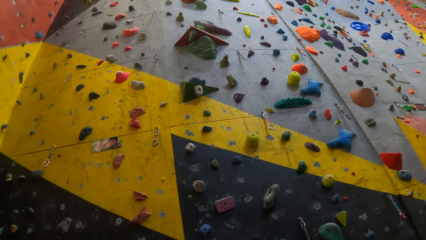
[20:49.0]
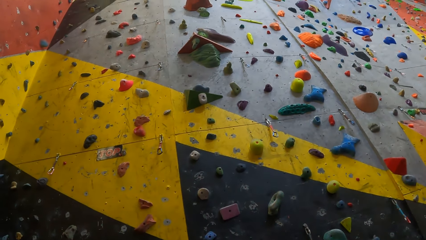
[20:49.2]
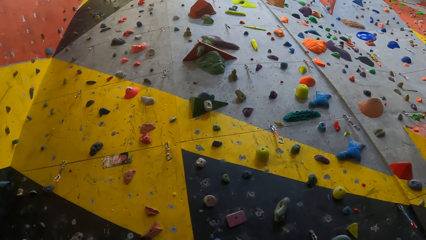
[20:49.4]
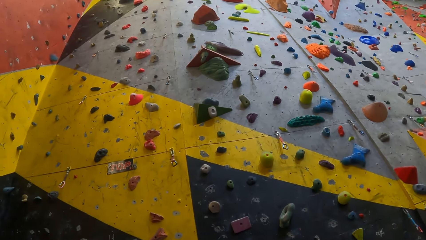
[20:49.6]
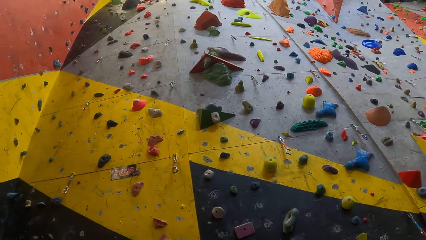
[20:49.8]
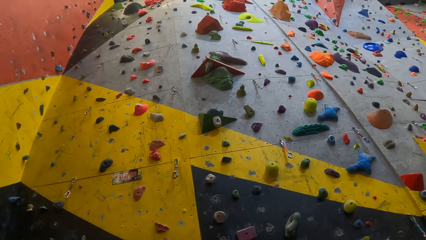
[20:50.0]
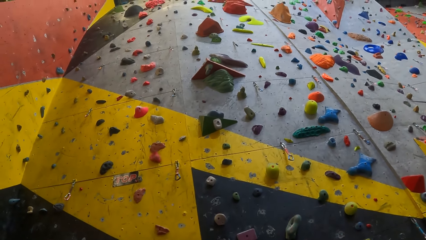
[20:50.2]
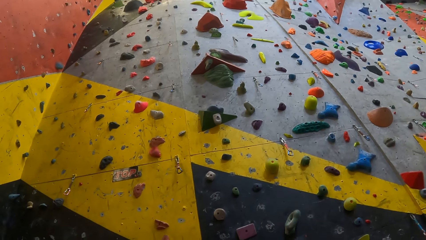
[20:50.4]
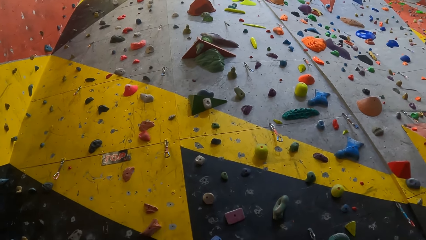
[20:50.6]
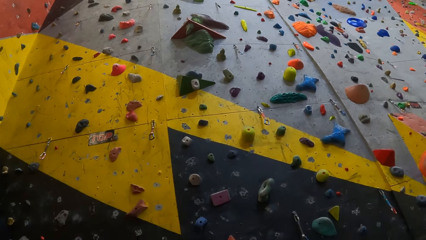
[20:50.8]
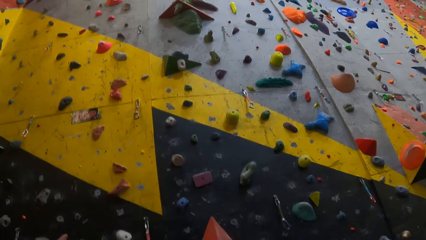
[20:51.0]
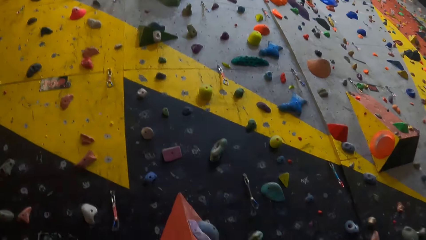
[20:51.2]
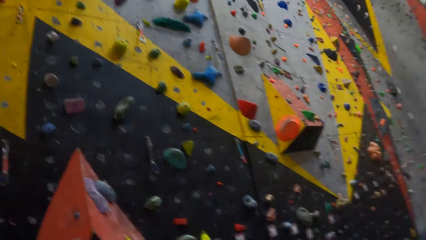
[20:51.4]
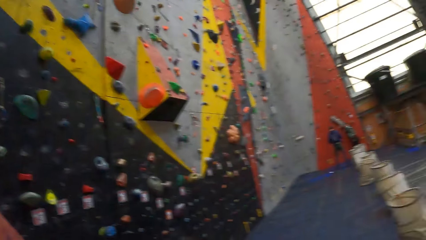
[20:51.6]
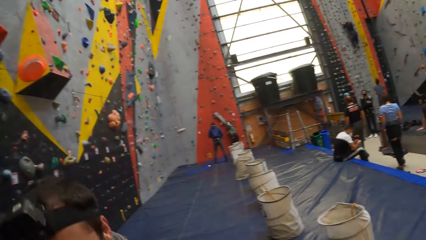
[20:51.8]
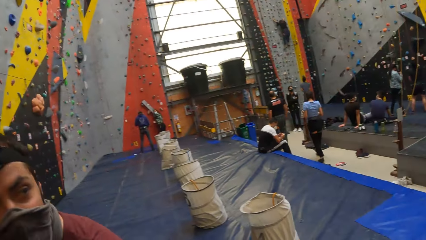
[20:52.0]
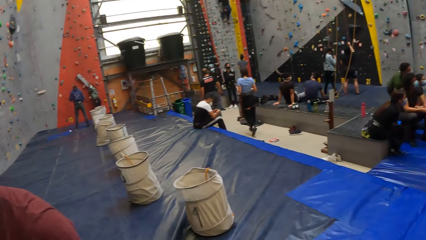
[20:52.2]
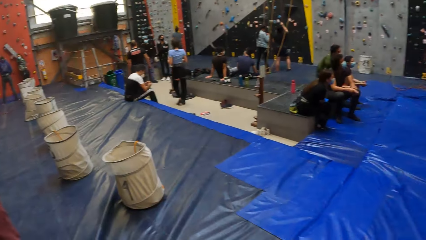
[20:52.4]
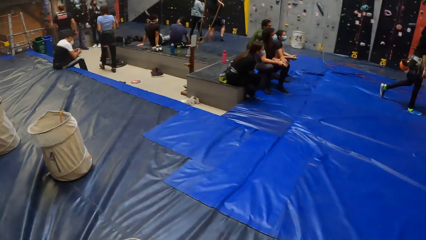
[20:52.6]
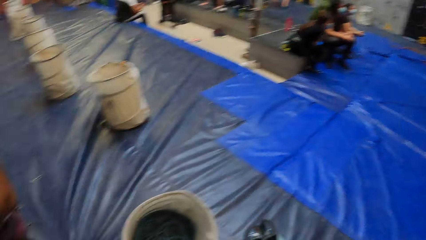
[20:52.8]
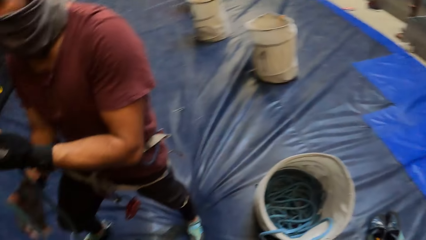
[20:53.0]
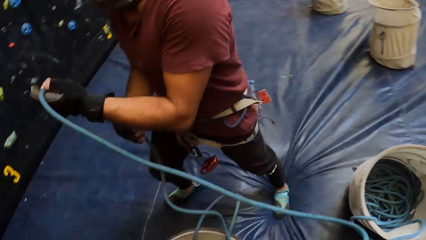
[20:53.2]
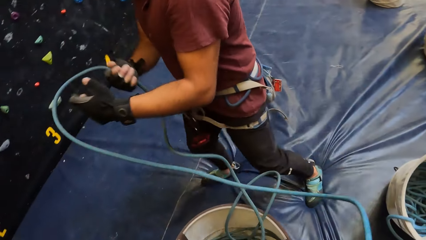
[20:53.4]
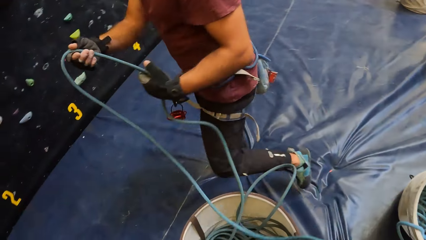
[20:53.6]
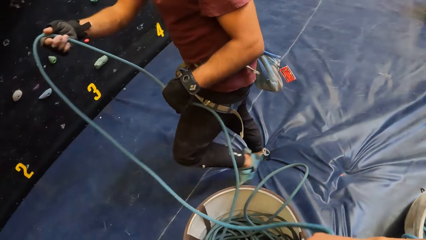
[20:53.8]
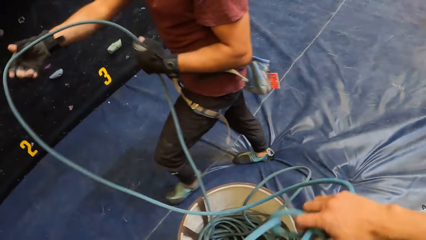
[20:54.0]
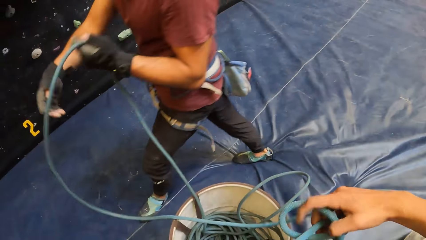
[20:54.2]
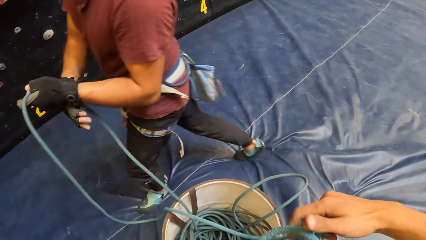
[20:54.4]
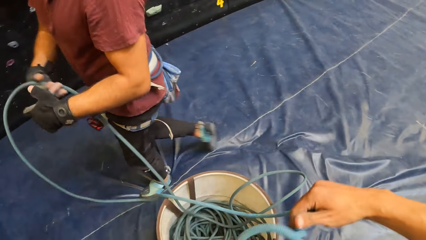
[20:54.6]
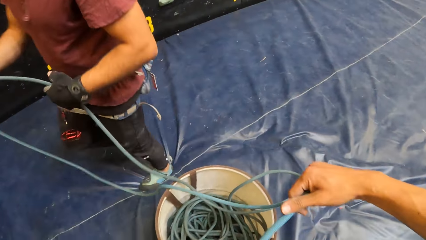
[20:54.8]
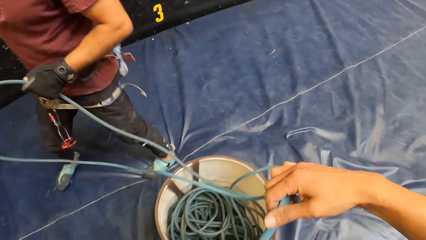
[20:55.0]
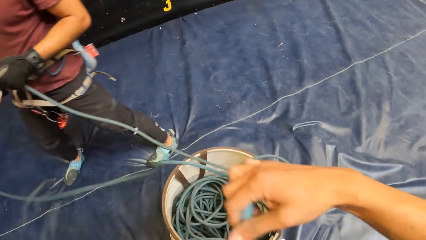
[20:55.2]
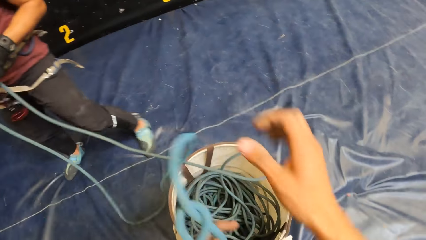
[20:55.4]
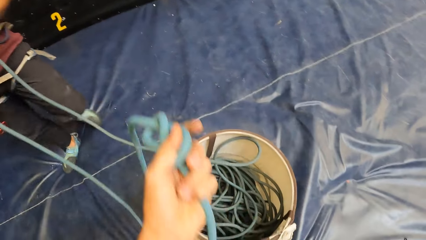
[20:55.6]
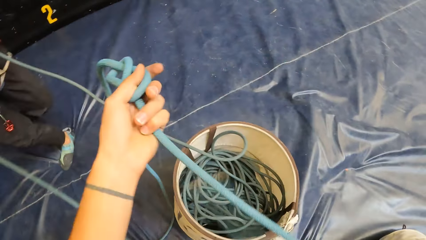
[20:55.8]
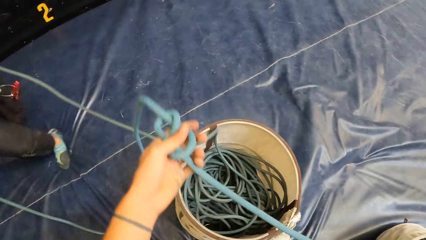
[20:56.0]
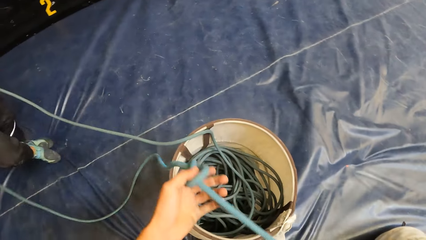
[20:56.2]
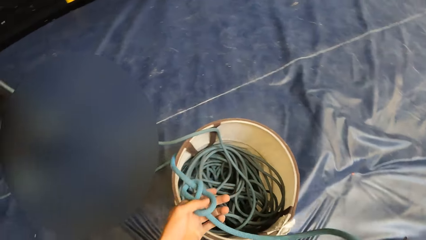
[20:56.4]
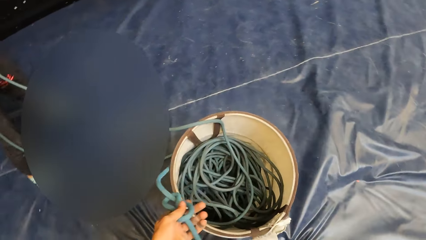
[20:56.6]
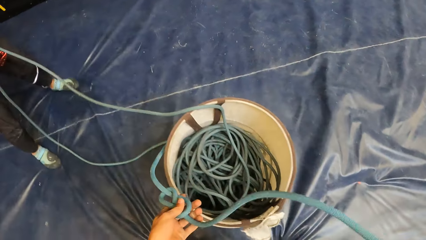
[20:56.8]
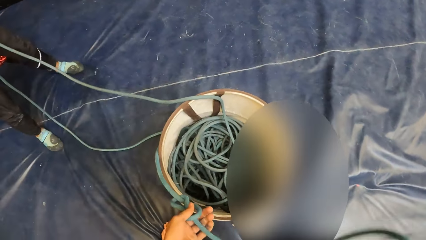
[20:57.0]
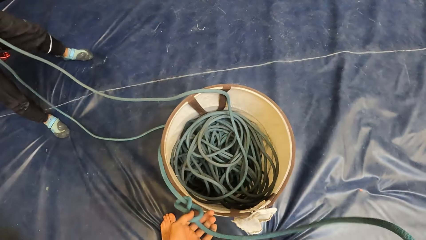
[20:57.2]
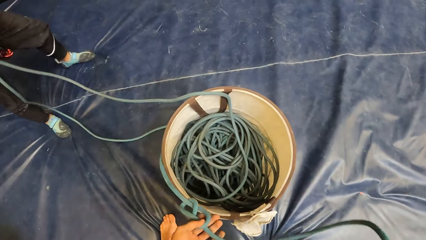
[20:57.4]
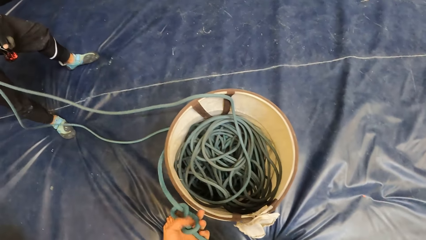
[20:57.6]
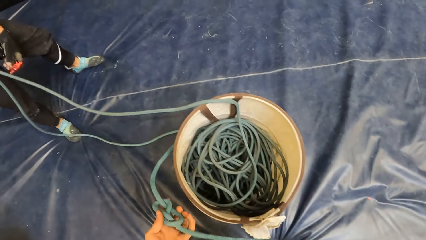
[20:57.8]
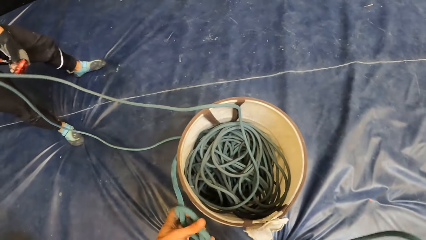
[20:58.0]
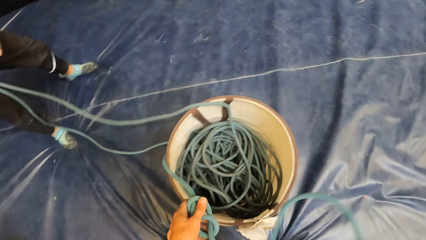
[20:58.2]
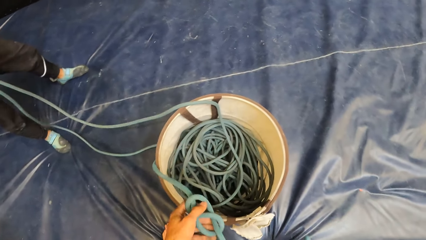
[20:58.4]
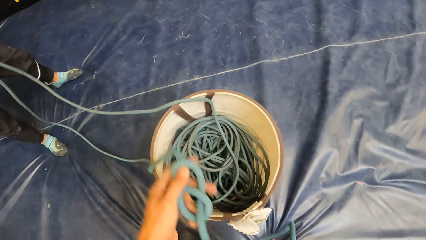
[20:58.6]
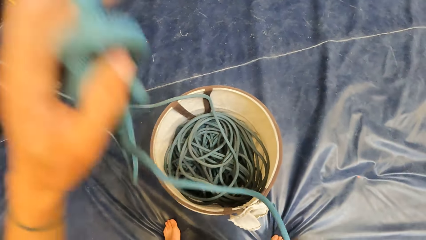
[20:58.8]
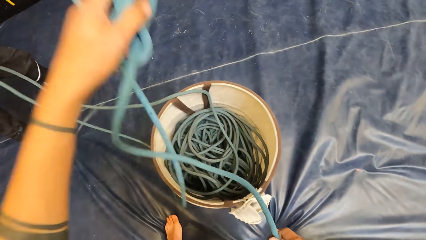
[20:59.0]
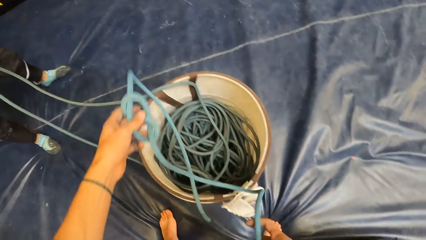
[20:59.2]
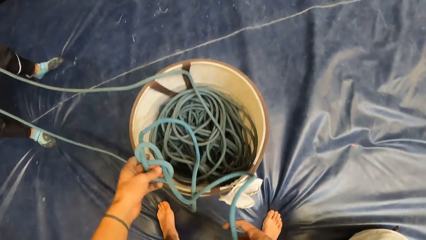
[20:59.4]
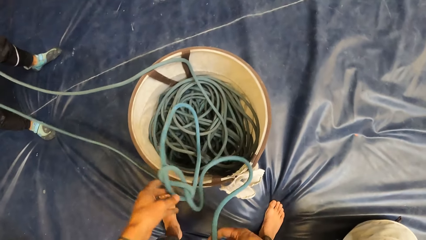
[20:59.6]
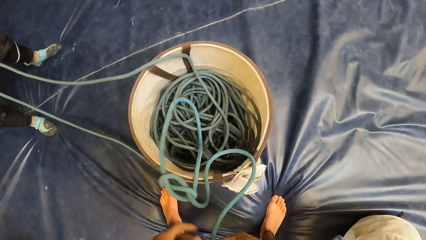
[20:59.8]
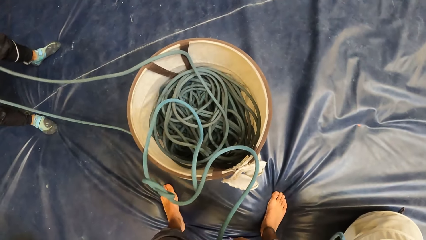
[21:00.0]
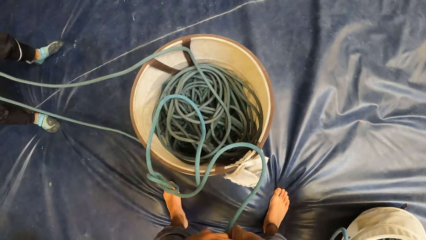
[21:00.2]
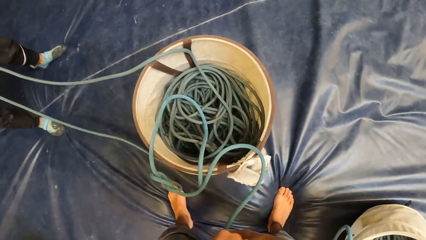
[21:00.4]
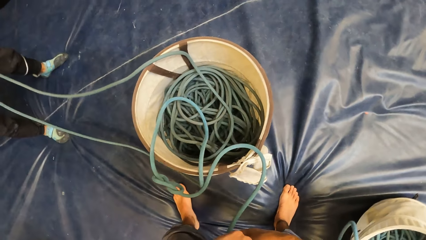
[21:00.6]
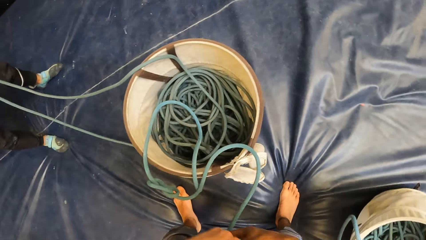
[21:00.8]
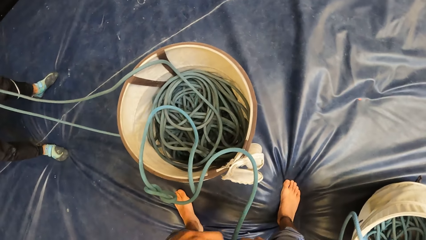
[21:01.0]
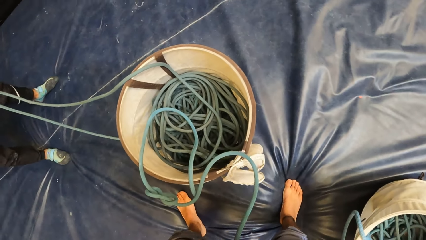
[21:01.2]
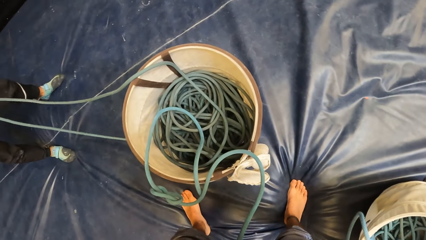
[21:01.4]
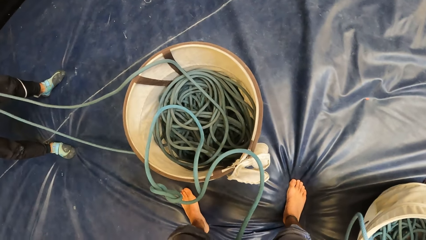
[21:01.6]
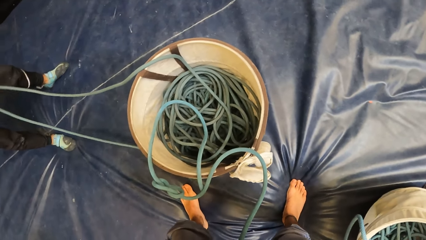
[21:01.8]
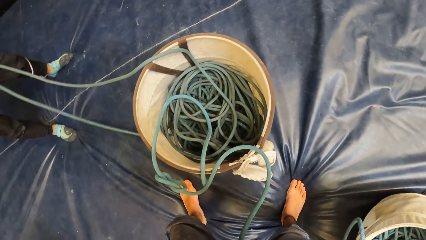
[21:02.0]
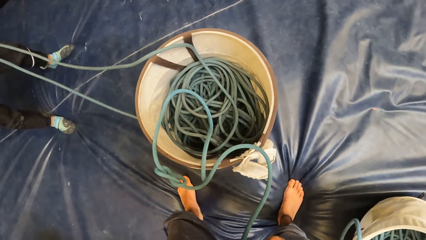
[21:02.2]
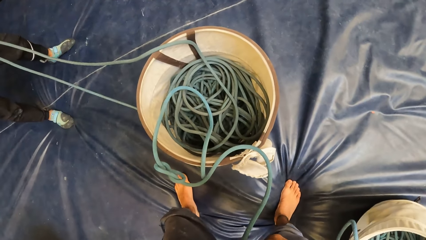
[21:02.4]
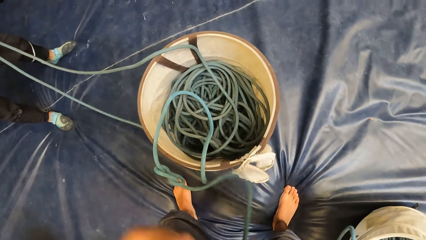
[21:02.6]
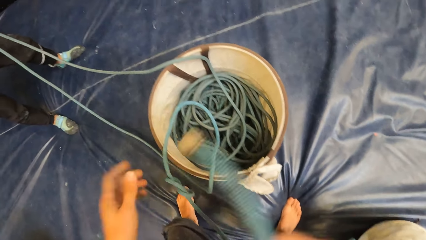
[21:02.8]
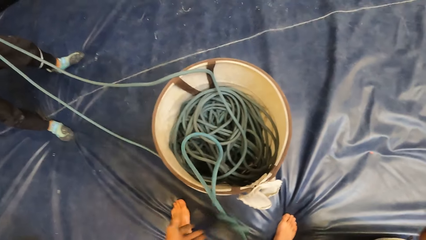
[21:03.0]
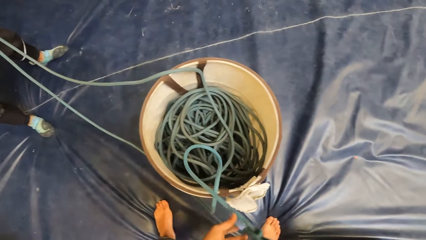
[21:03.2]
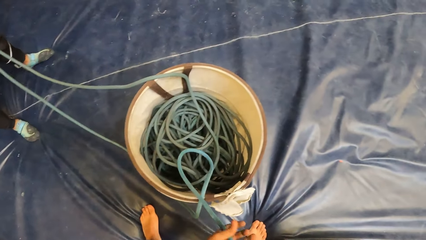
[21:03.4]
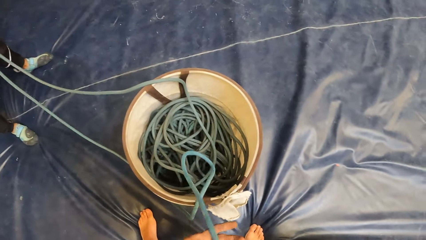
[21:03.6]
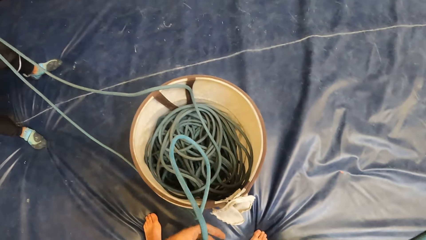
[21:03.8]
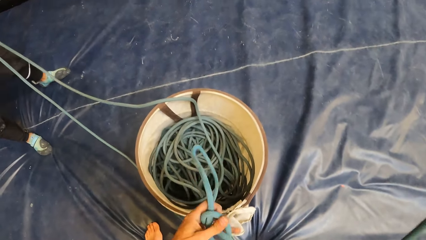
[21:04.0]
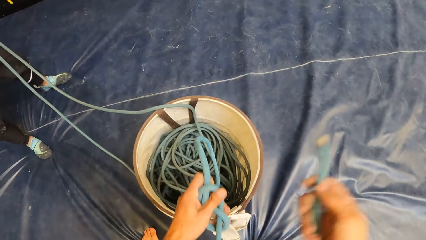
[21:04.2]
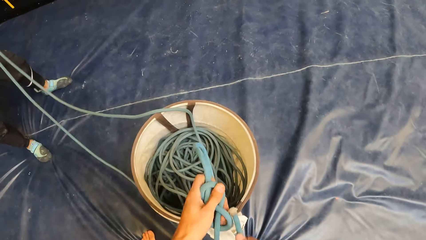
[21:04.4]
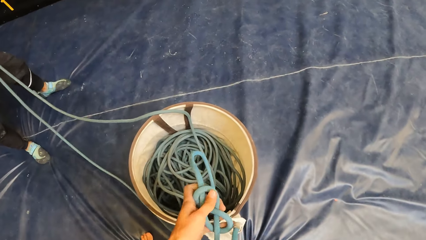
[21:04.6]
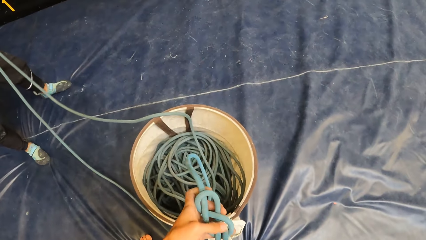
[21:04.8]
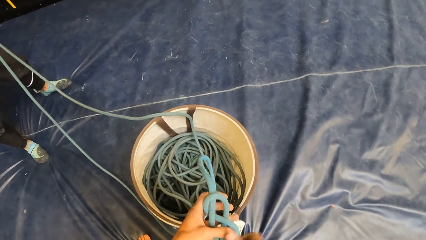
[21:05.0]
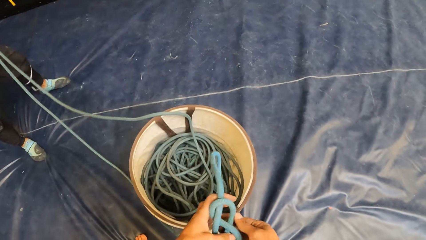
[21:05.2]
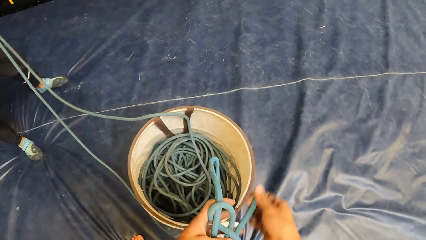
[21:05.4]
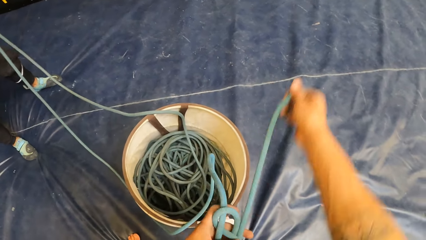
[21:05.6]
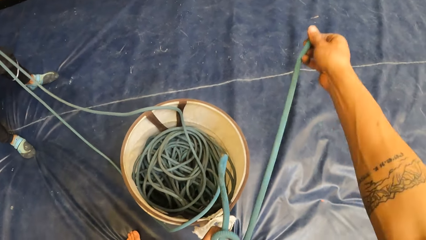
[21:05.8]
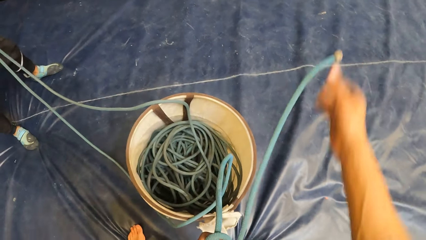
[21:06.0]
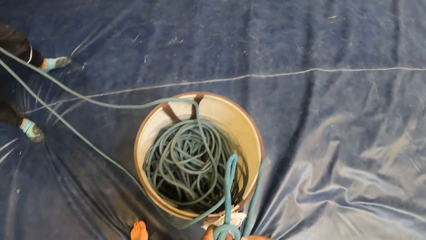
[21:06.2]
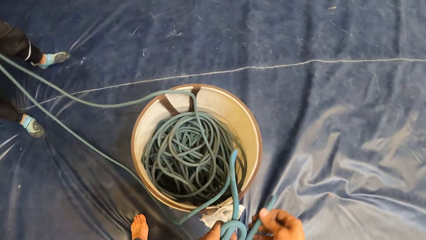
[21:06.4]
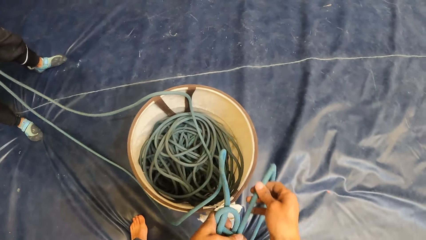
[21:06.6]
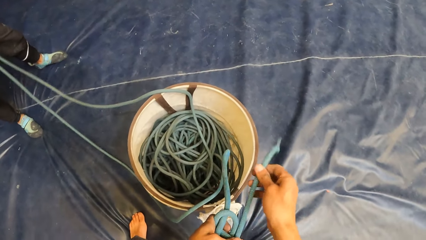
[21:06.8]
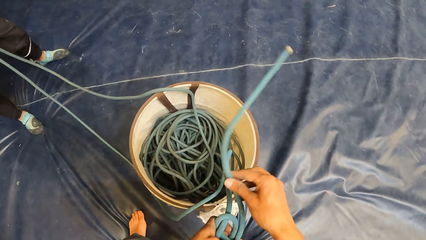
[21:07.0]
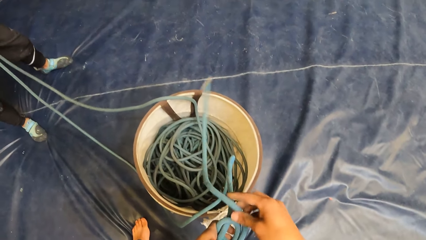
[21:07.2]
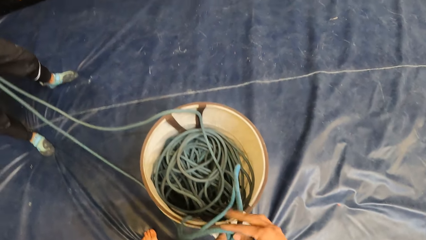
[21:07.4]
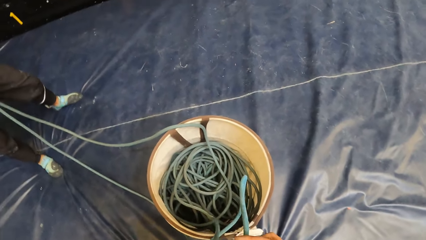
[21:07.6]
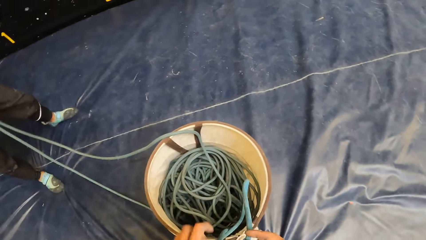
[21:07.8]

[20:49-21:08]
The camera wearer looks at the wall climbing. A person straightens the rope. The camera wearer checks the rope. They drop the rope in a bucket and hold the rope. They look around, lift the rope and tie a knot on the rope.
